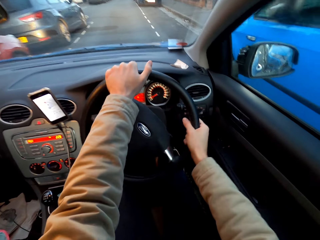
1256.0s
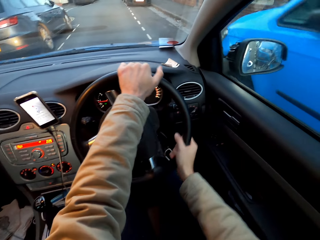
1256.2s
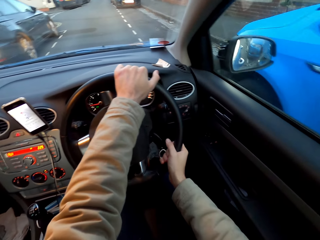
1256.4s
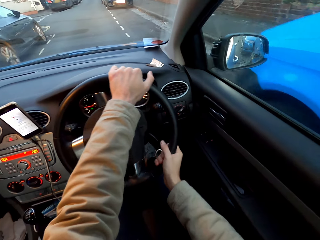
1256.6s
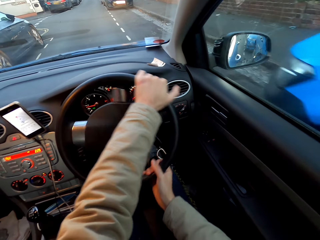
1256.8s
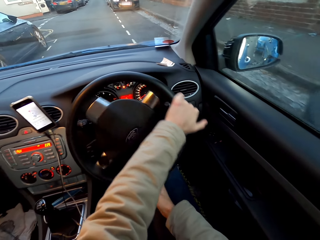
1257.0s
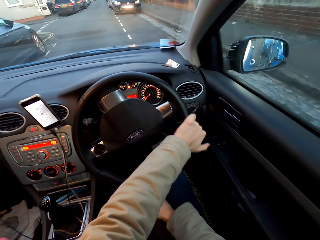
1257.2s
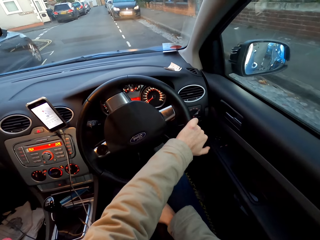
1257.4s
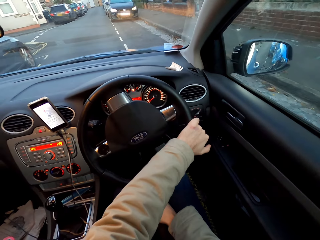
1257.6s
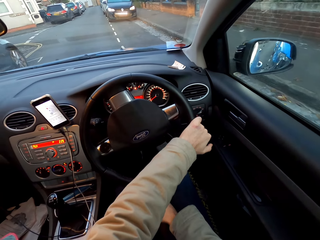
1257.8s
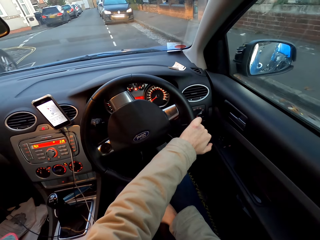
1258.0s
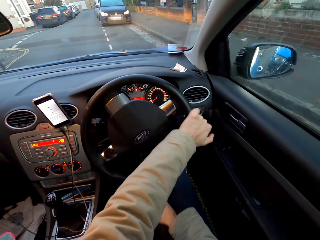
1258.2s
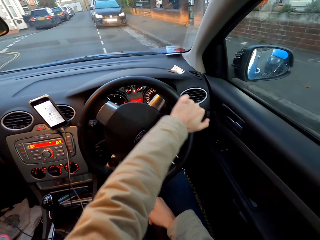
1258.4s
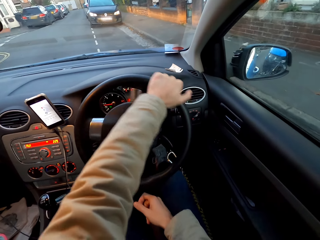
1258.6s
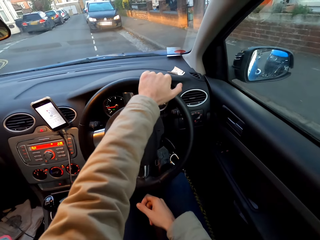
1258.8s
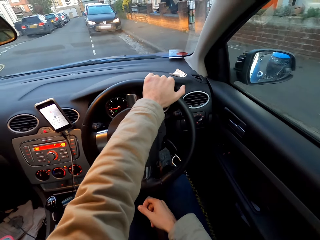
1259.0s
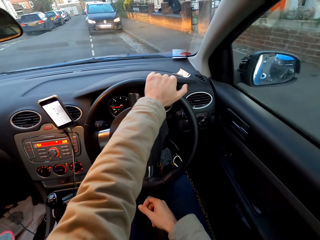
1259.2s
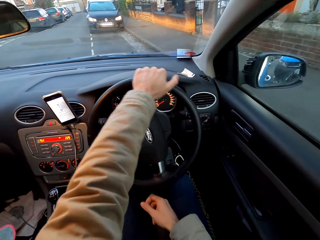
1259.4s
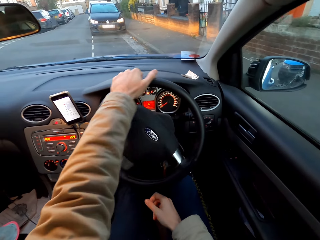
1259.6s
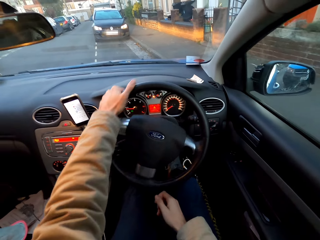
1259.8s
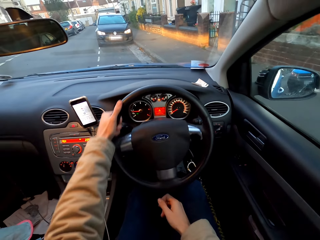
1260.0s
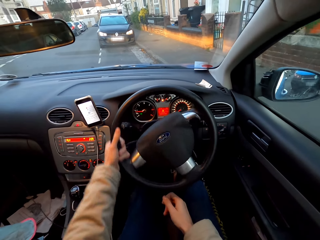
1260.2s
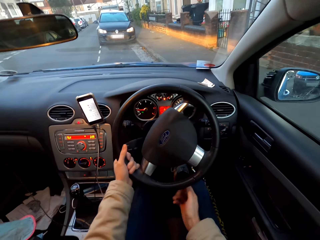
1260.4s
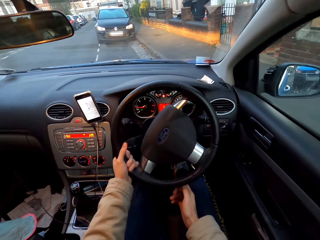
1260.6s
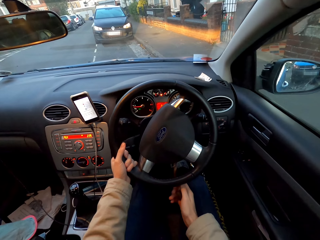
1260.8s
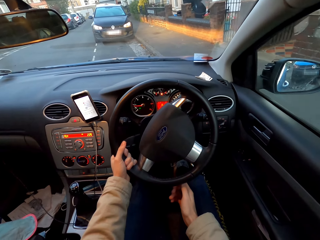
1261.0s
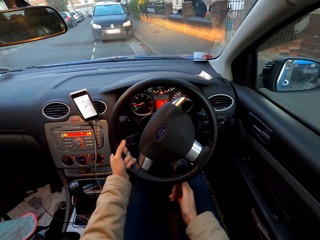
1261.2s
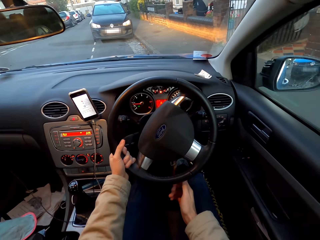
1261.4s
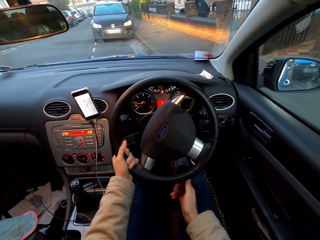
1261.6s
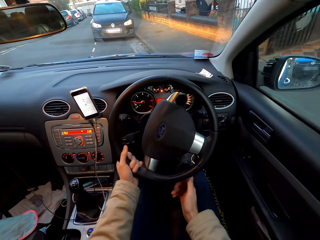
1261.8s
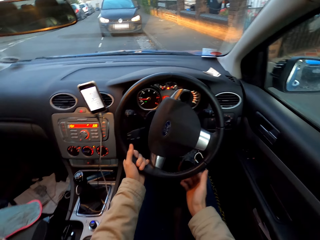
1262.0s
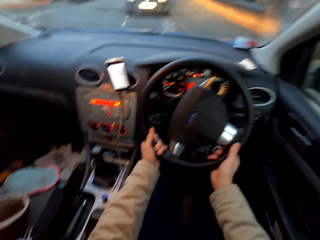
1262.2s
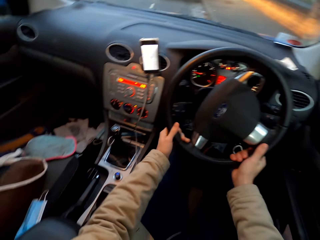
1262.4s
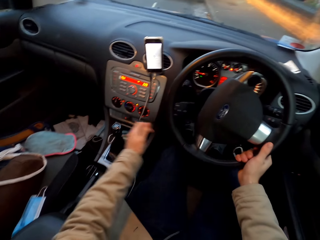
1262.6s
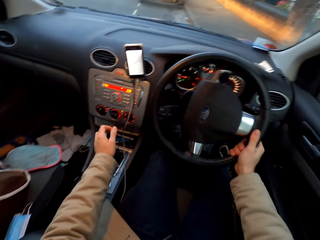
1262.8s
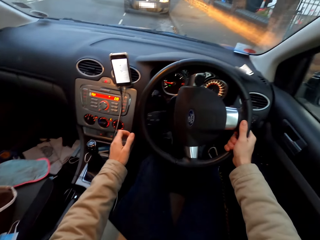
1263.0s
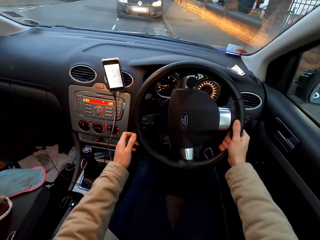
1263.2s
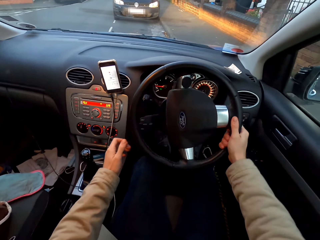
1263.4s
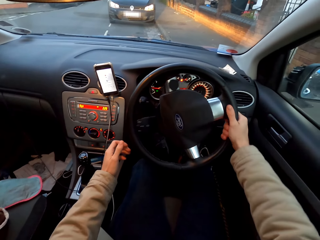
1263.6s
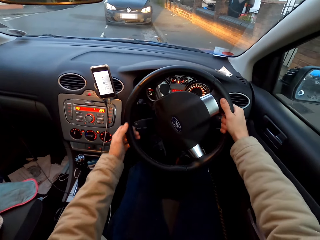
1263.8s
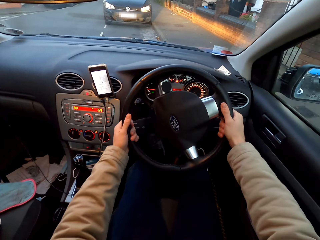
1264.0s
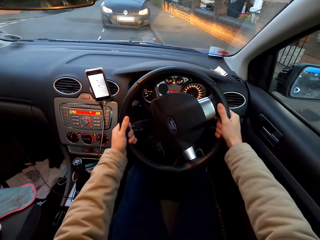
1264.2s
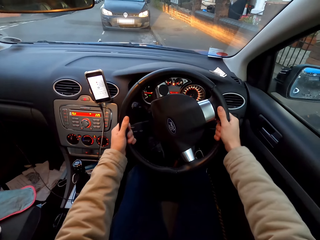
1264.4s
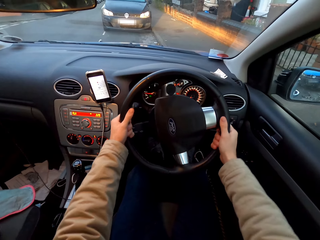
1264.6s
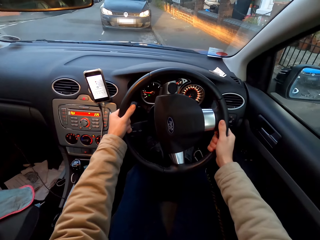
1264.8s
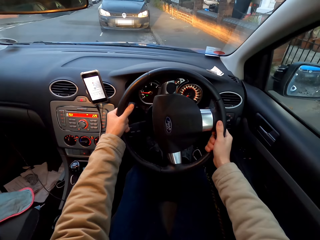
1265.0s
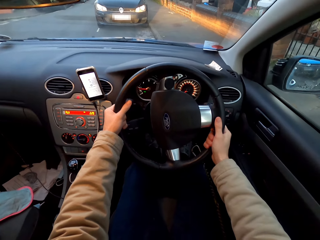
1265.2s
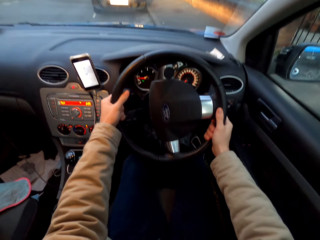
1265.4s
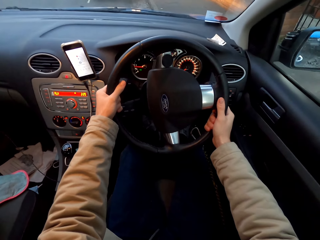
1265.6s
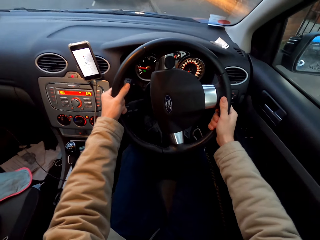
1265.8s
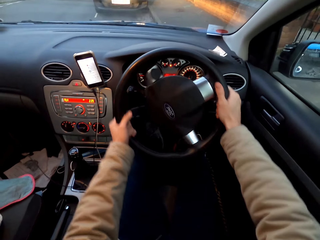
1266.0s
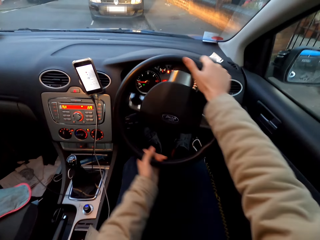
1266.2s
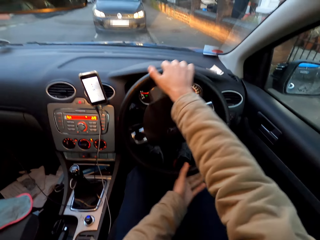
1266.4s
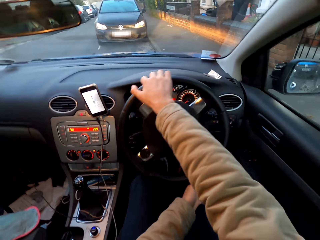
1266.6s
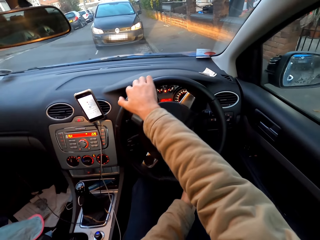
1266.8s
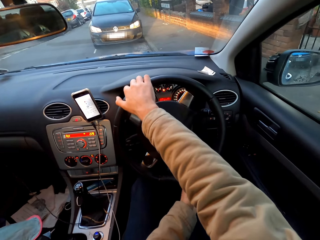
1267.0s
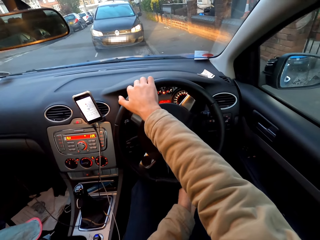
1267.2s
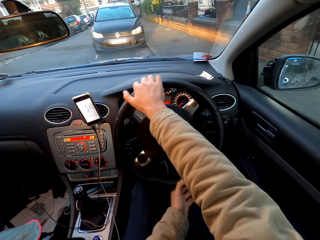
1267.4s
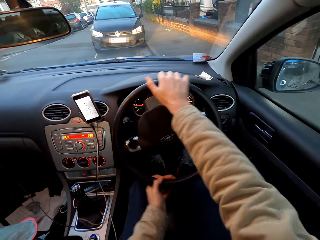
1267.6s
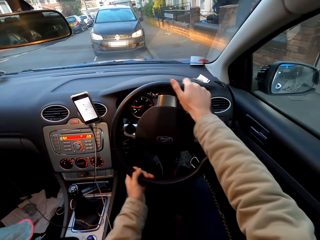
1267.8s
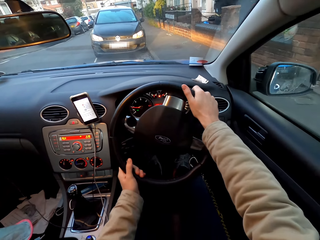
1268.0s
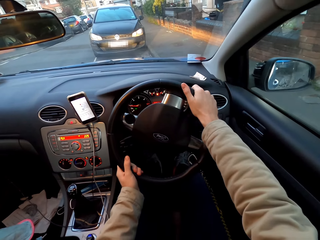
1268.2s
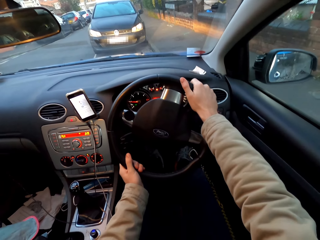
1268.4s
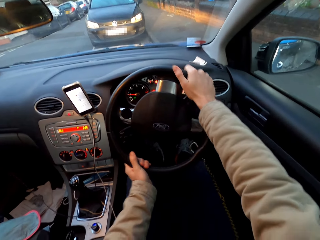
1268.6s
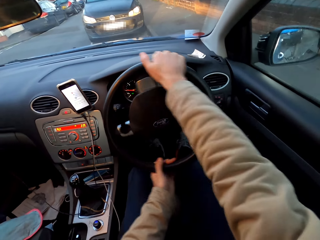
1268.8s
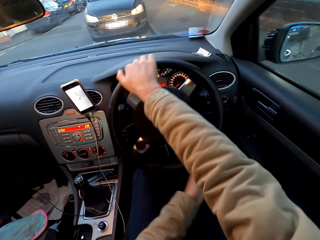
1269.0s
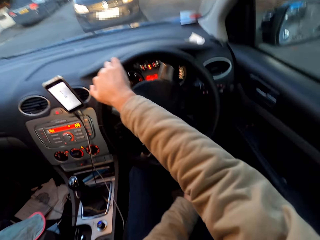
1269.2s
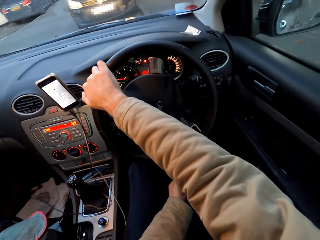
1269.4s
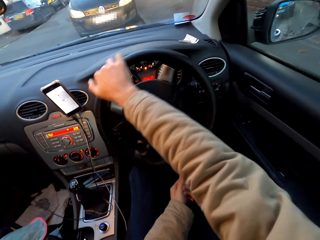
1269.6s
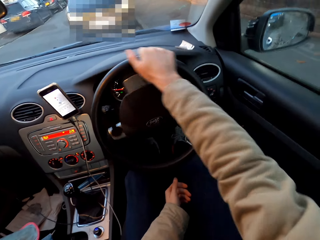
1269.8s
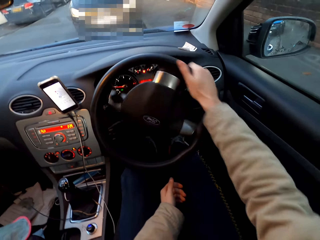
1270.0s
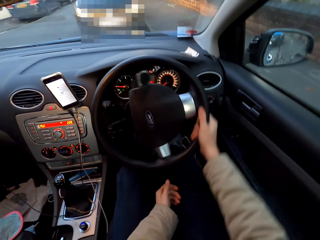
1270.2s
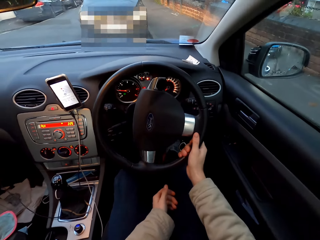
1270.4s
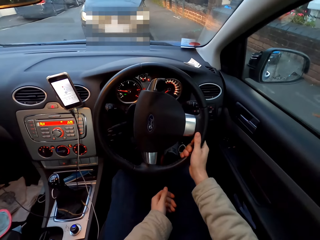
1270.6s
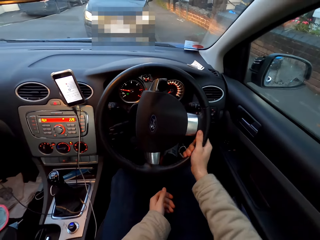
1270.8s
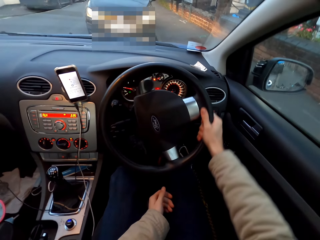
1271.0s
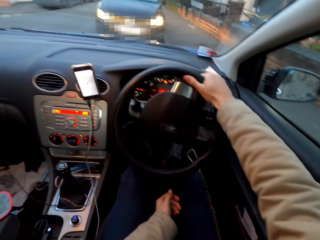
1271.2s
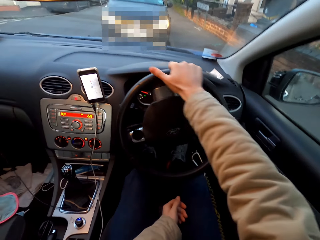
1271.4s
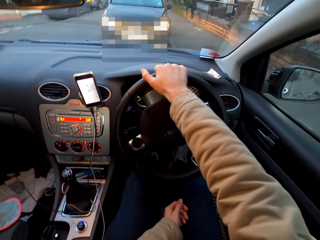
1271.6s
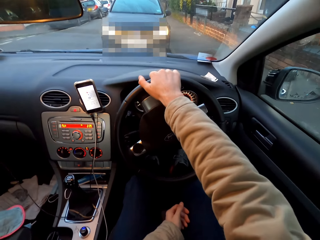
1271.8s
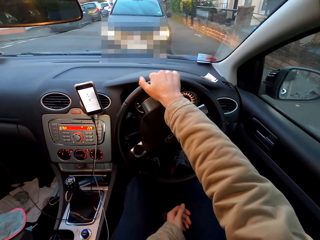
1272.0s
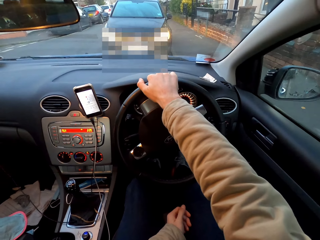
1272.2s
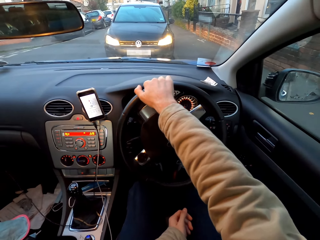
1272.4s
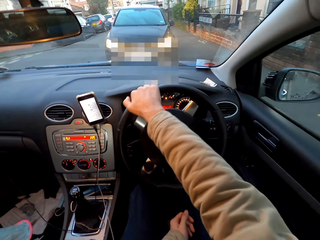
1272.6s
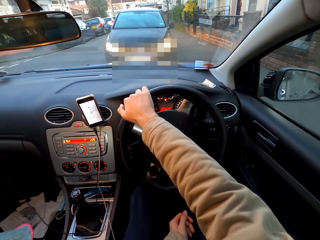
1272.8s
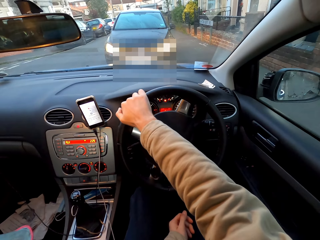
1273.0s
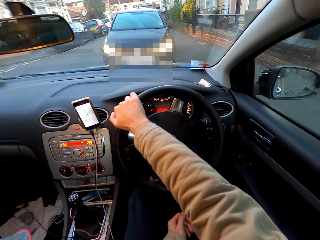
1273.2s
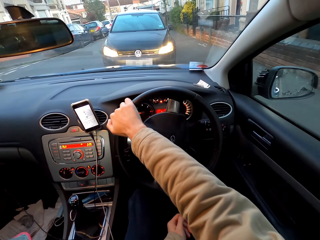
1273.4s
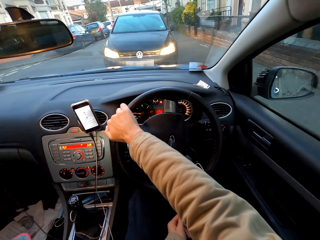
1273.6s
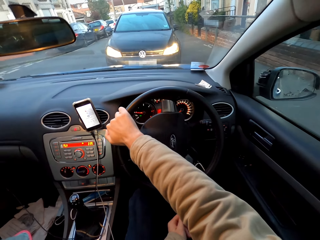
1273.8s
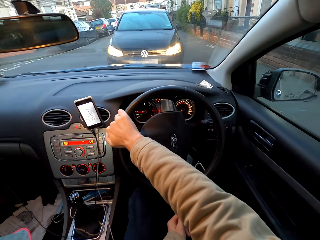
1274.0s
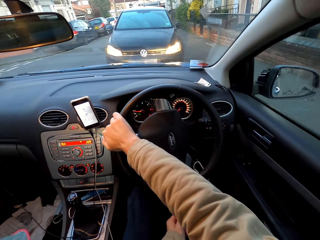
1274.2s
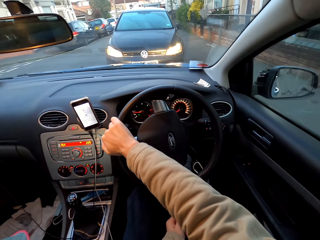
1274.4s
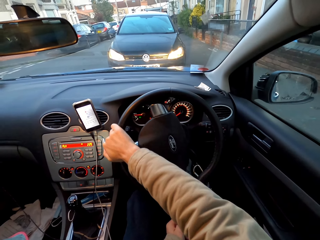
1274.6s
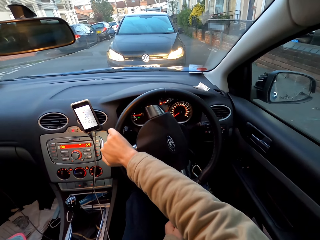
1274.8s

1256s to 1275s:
The camera wearer parks the car on the roadside. He drops his left hand on his thighs.

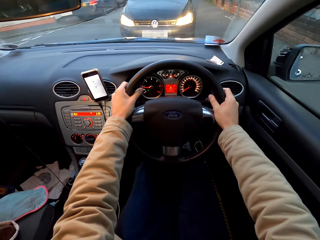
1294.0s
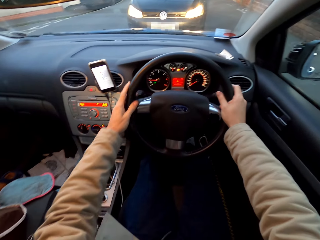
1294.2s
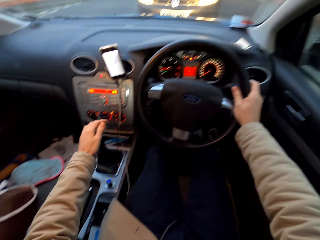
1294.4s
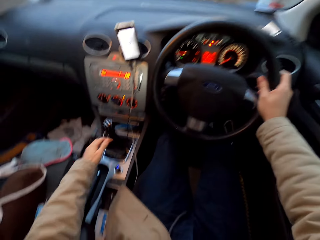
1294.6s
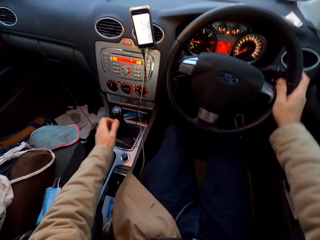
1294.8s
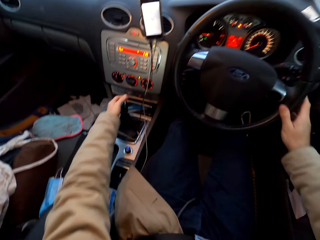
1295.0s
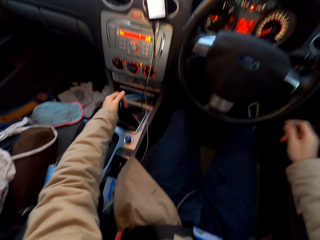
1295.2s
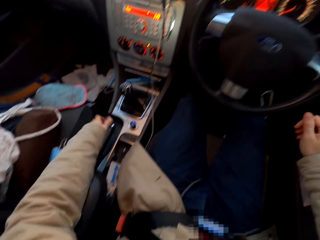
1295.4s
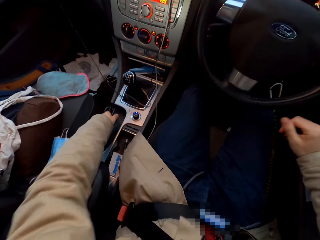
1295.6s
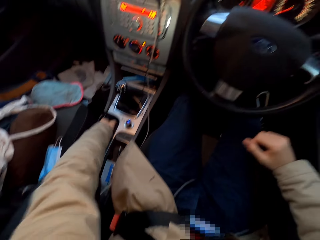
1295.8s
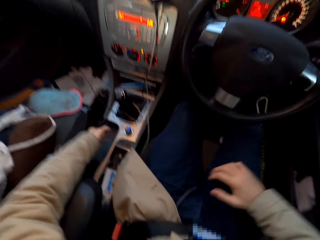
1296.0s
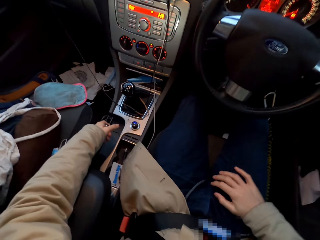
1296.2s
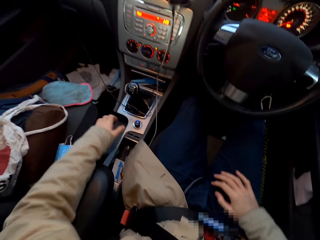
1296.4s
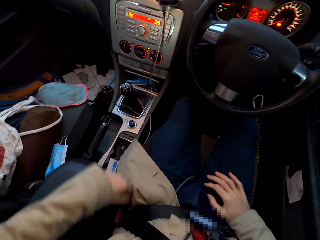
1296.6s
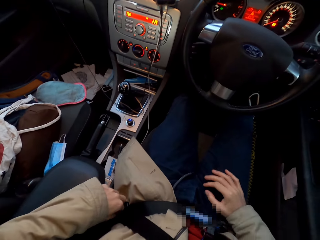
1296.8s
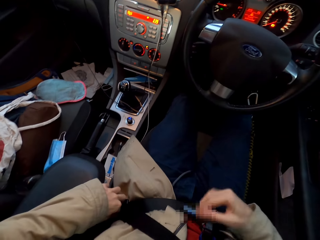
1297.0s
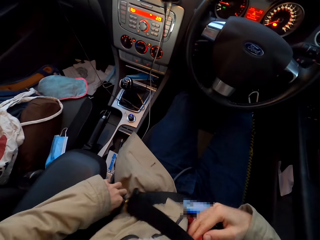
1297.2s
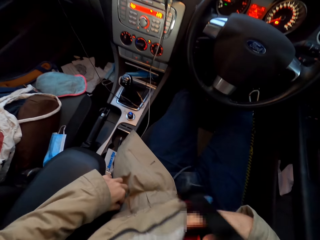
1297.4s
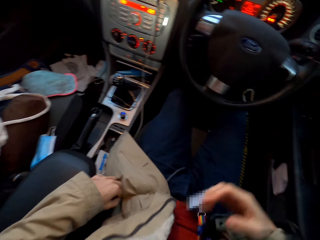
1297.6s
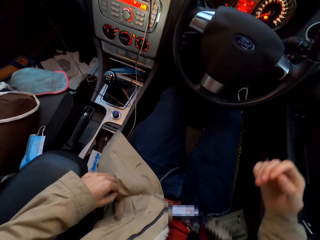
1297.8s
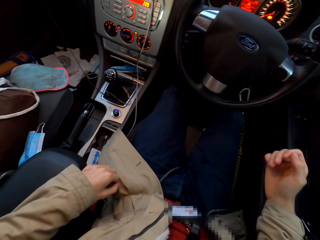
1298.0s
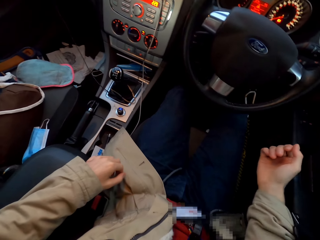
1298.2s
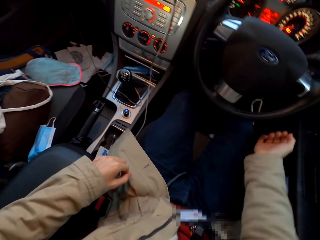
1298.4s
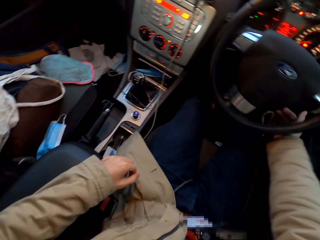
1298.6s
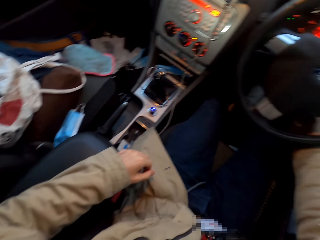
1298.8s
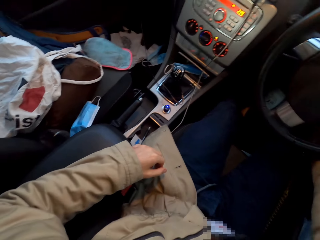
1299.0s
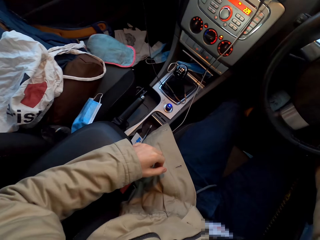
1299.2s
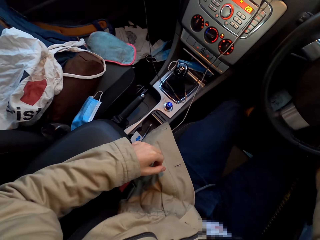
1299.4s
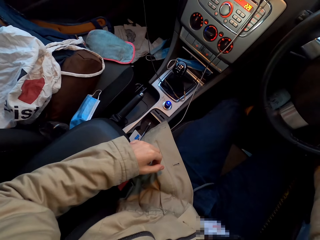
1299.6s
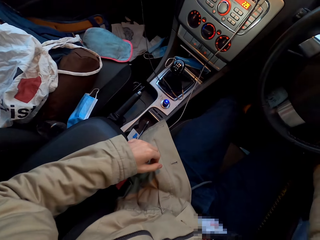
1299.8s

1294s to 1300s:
The camera wearer drops his right hand on his right thigh. He pulls a hand brake in the car with his left hand. He unbuckles a seat belt in the car with his left hand. He pulls off the seat belt from his body with his right hand. He moves his right hand beneath the steering of the car.
